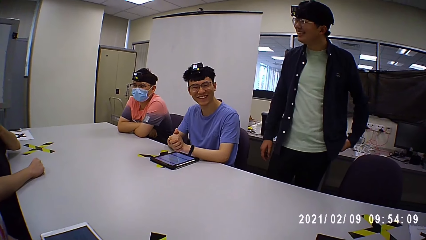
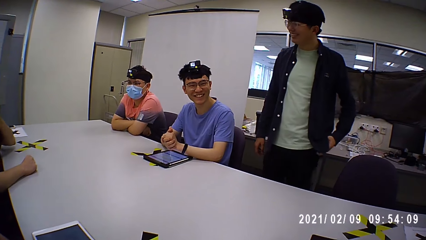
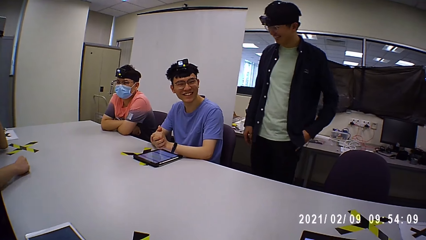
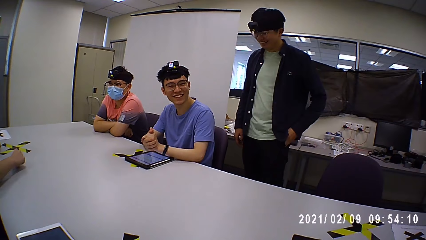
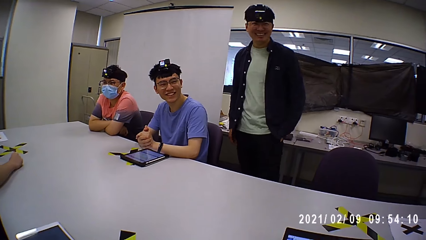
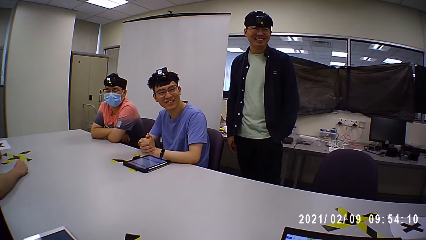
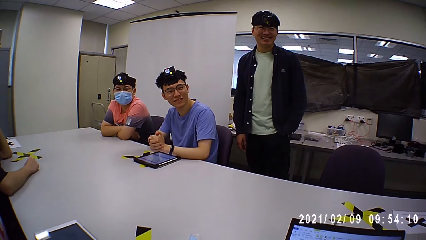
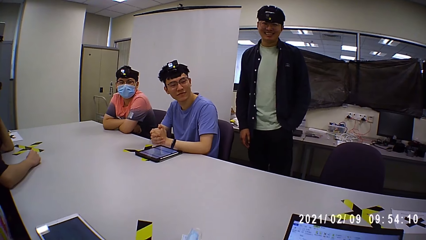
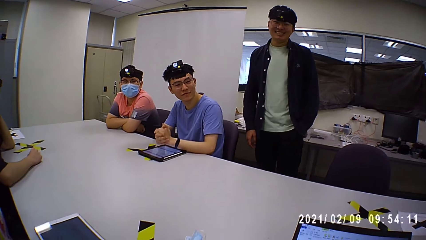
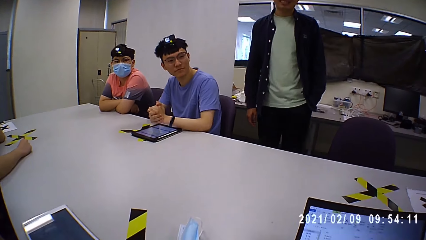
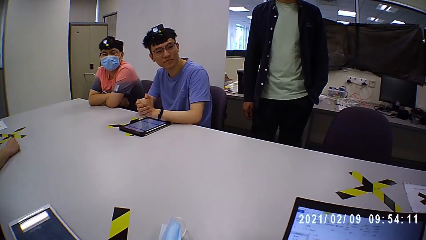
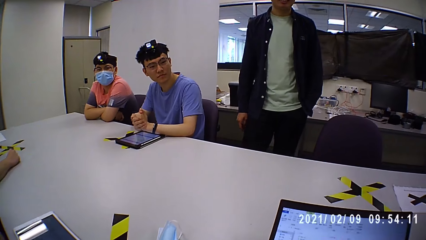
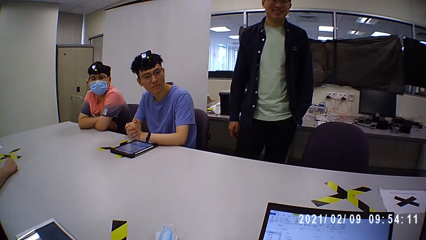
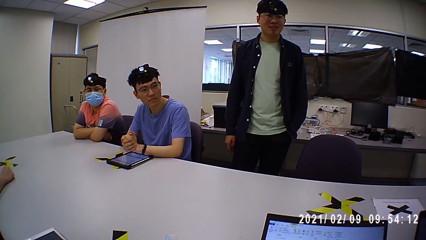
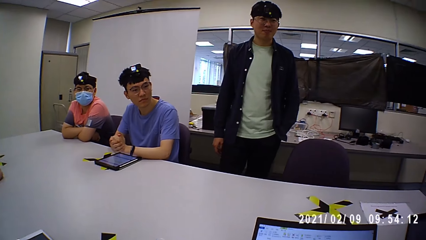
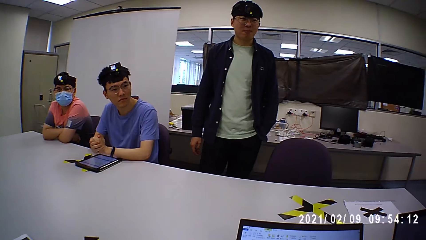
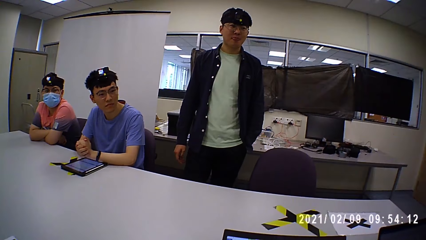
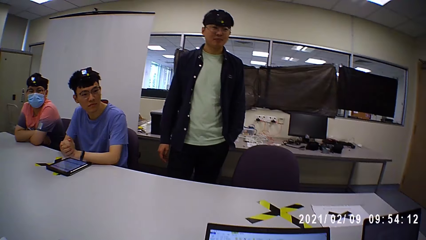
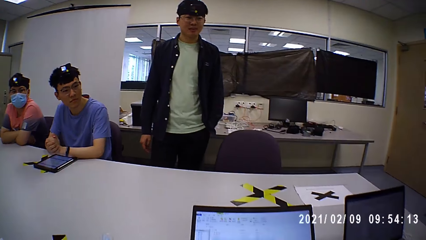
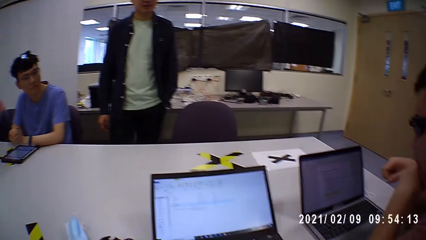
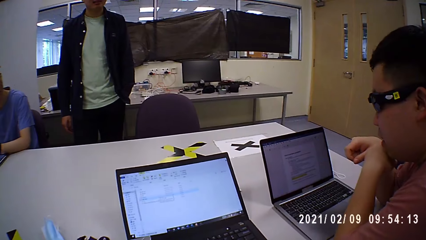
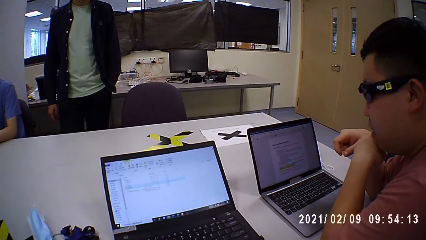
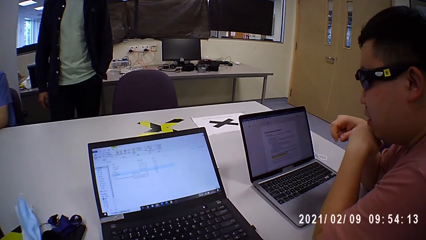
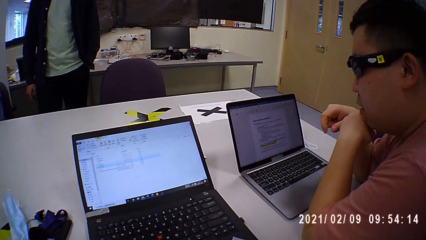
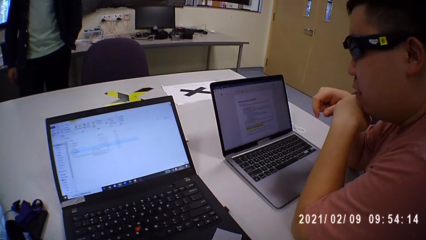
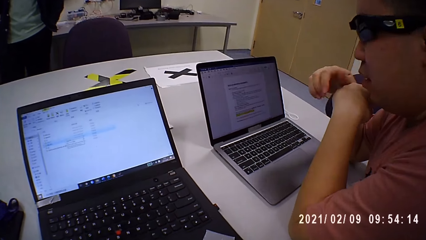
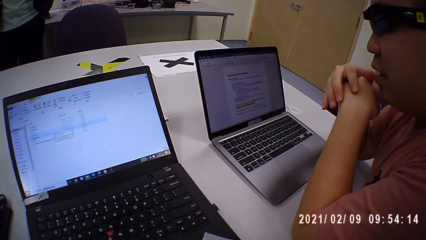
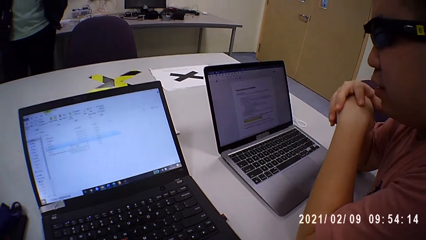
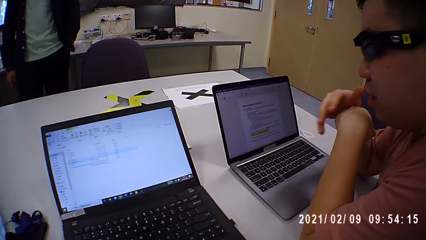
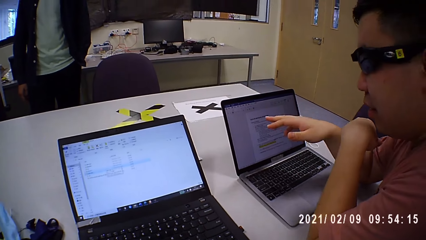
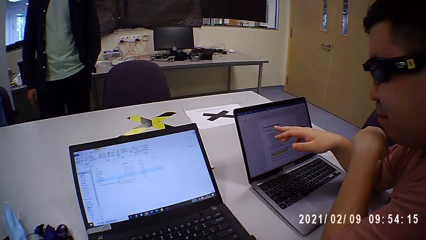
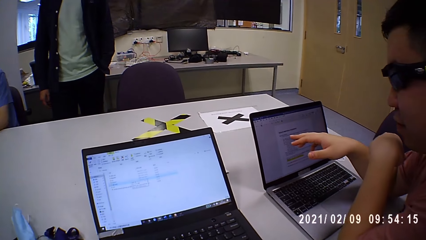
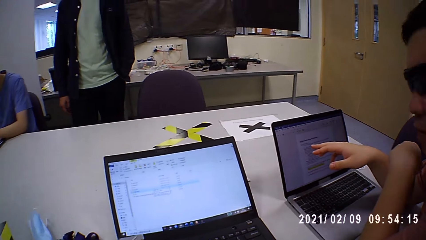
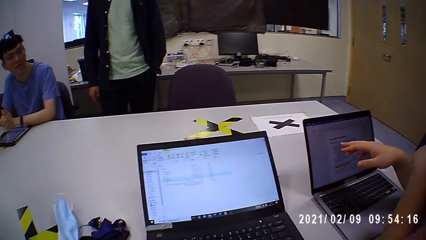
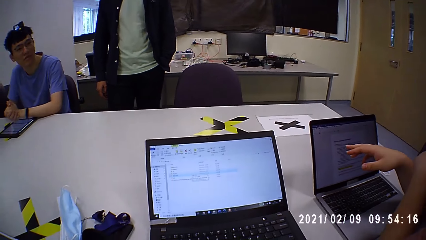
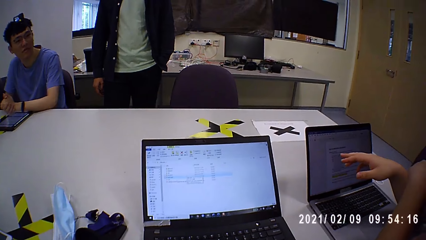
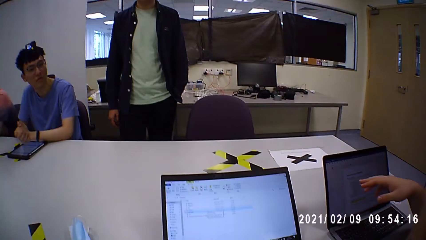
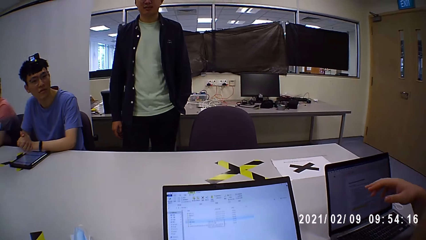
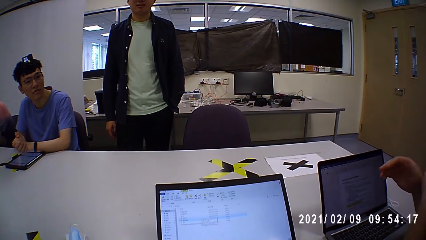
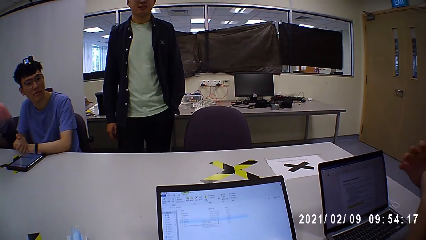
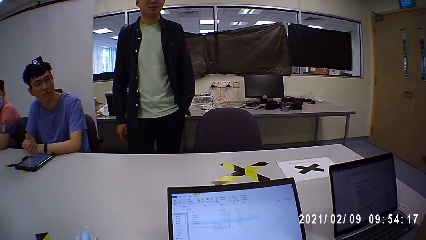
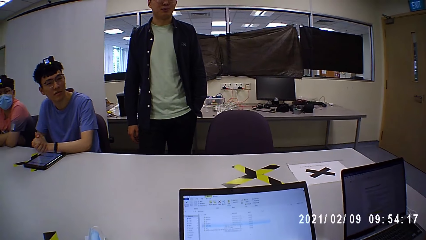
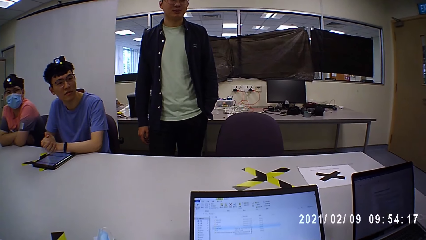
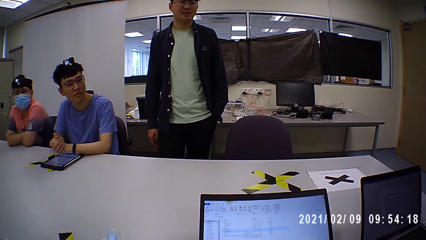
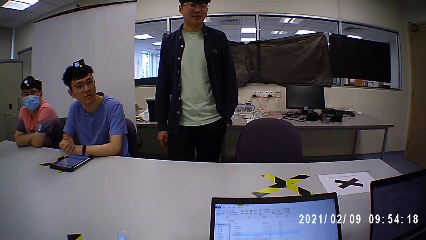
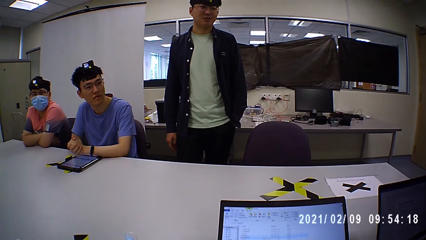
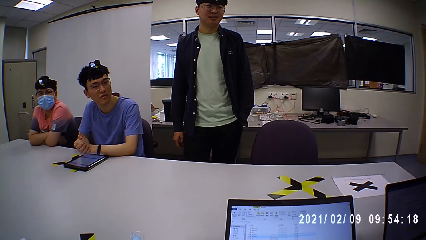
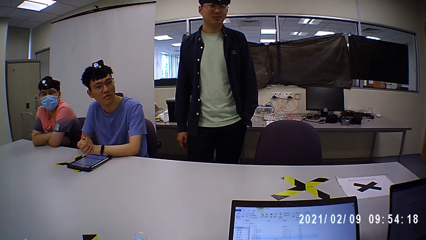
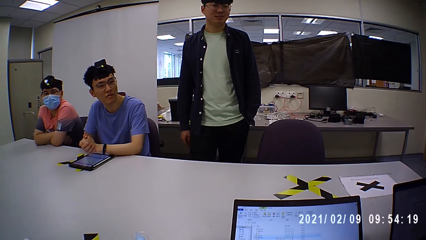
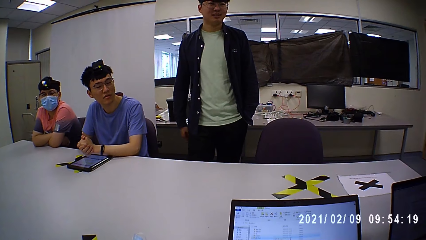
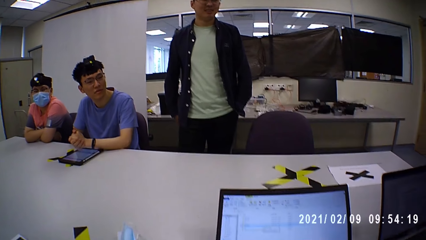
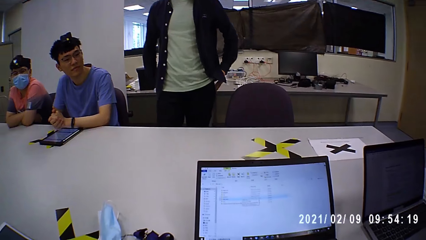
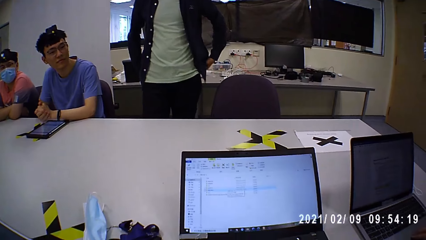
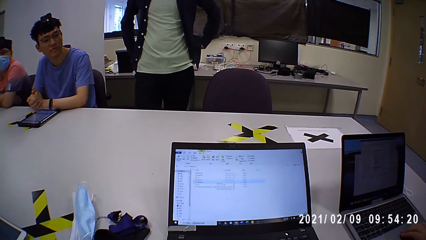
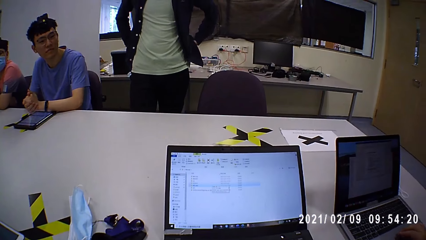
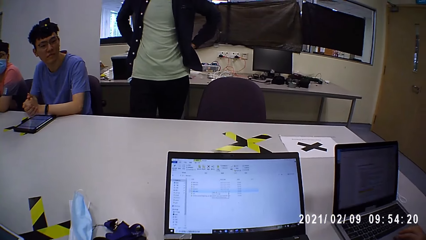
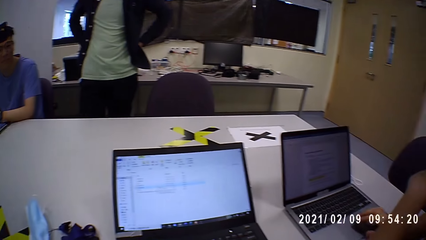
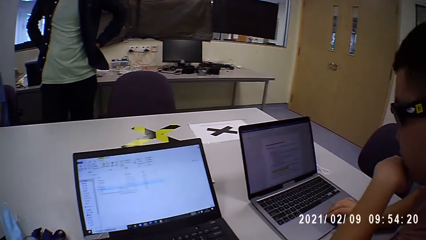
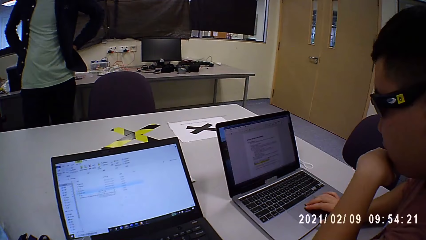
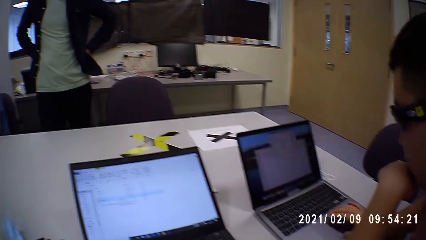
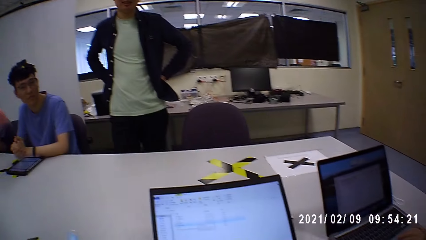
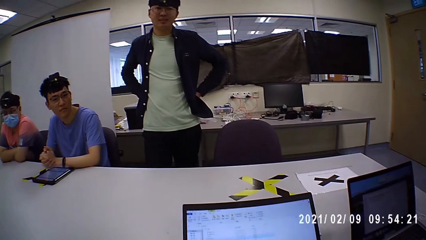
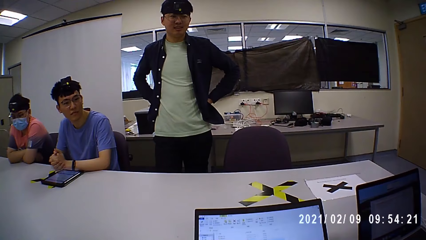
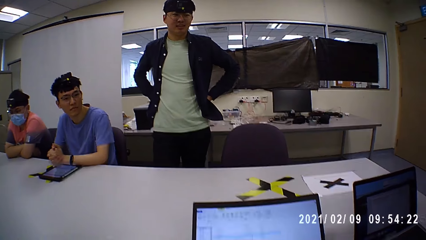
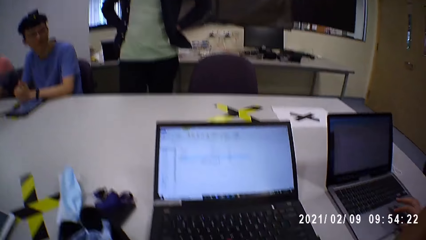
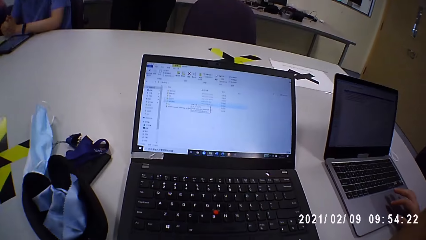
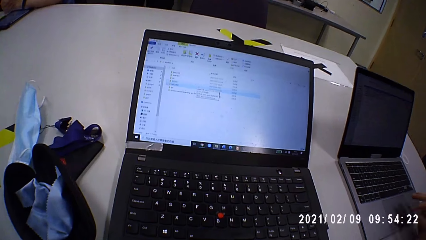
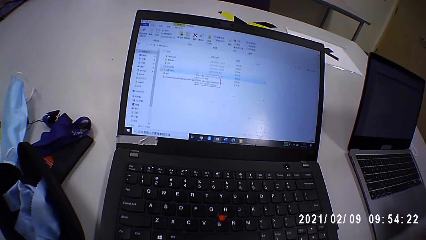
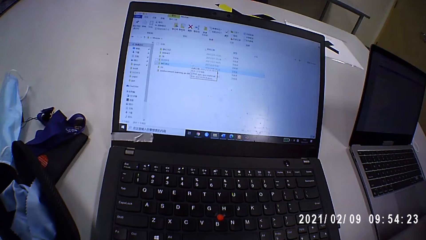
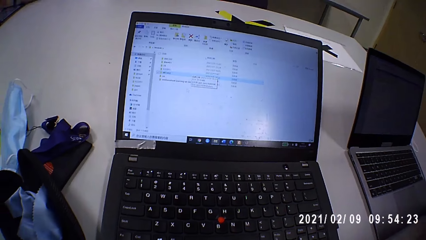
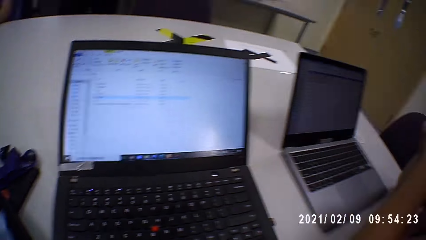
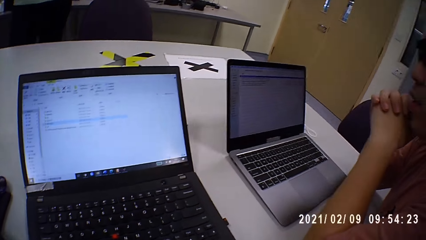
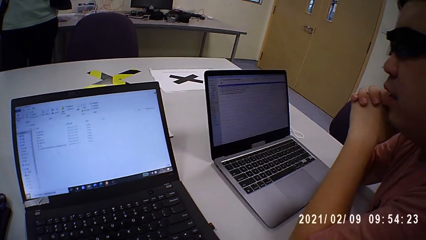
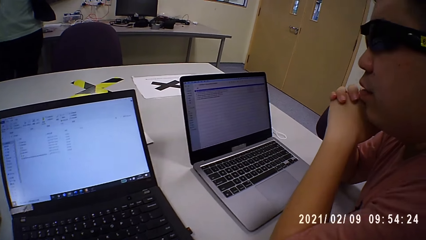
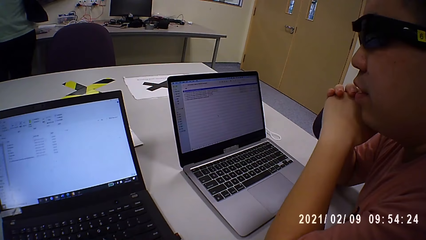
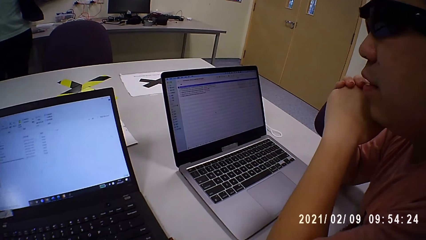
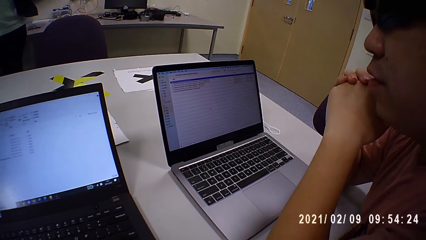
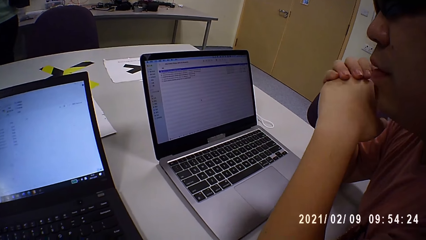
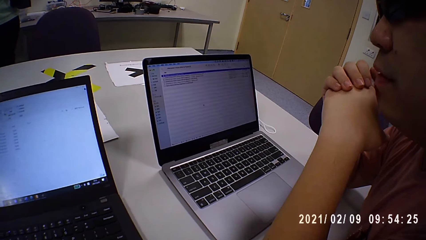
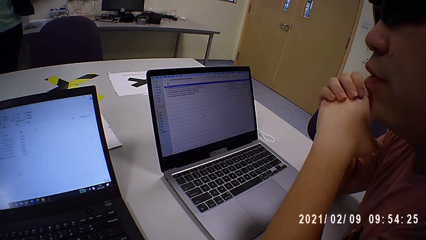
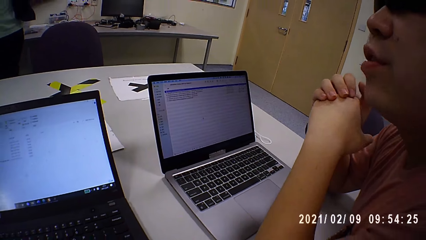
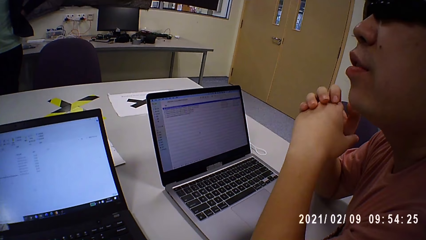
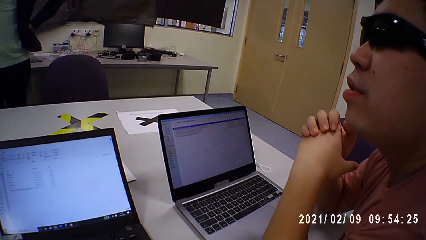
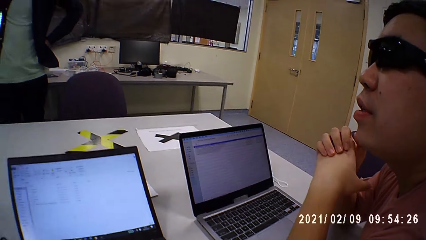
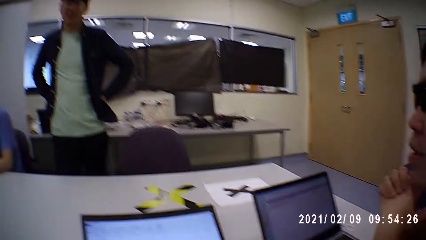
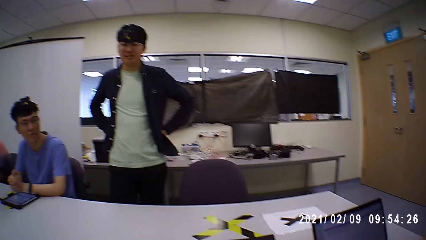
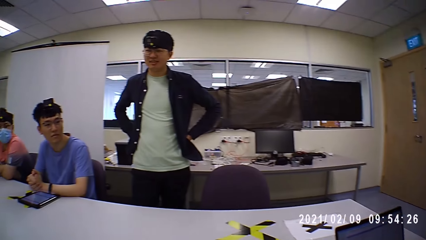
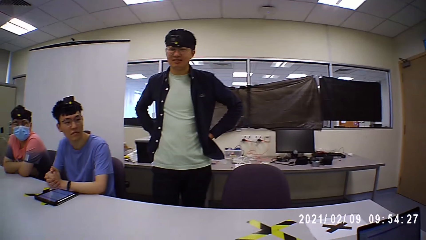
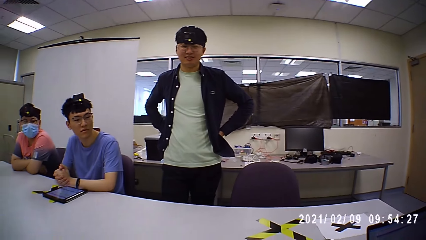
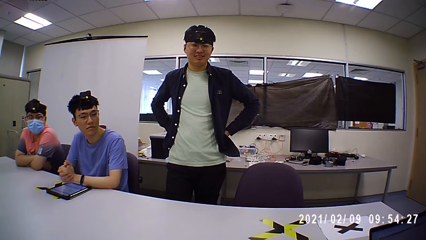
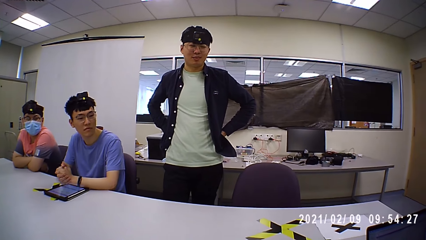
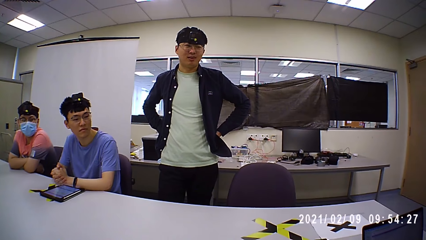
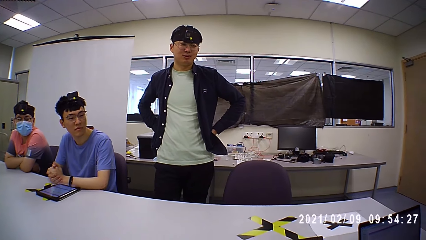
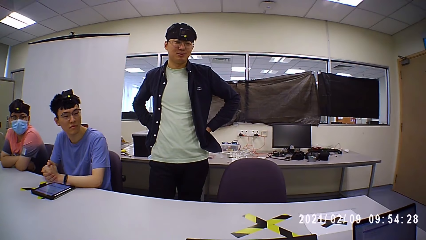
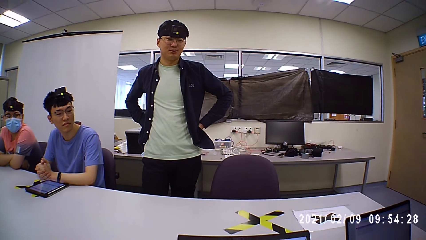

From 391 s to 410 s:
The man operates a laptop.
